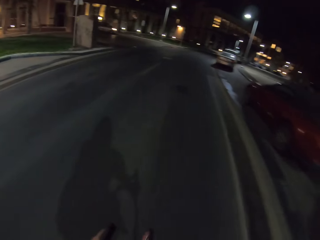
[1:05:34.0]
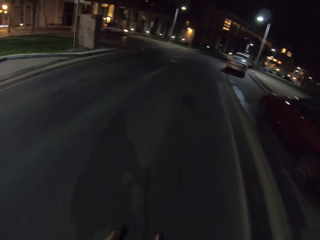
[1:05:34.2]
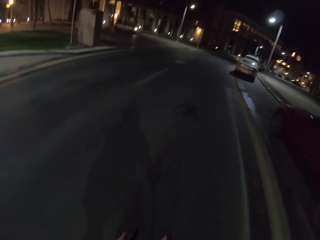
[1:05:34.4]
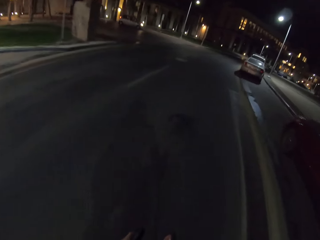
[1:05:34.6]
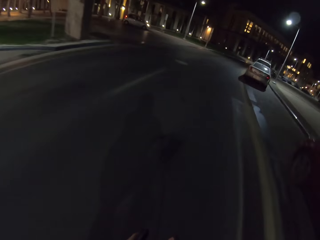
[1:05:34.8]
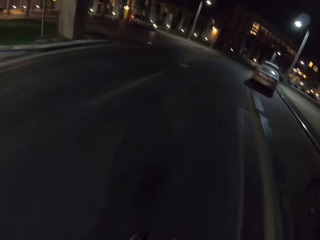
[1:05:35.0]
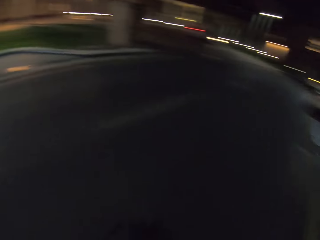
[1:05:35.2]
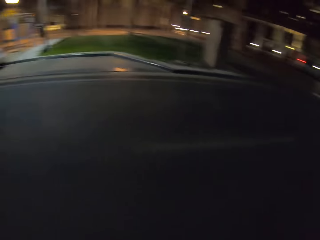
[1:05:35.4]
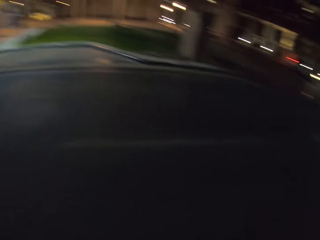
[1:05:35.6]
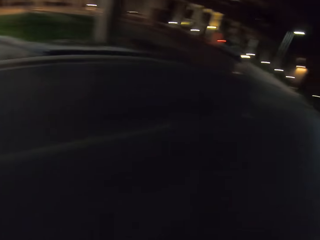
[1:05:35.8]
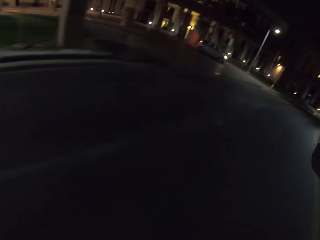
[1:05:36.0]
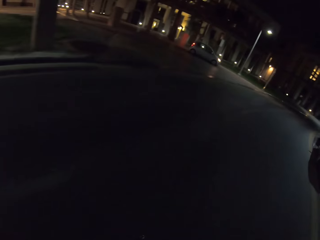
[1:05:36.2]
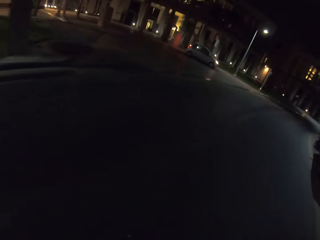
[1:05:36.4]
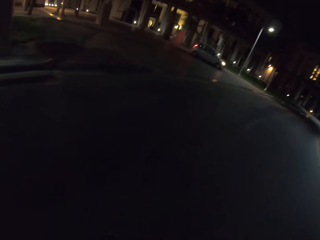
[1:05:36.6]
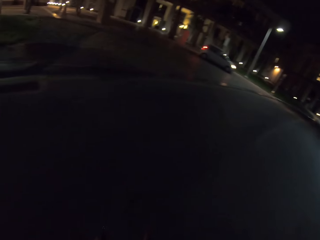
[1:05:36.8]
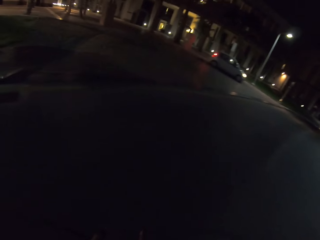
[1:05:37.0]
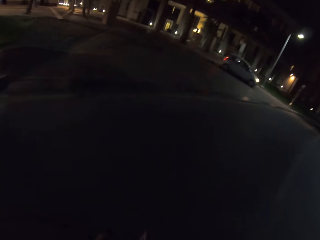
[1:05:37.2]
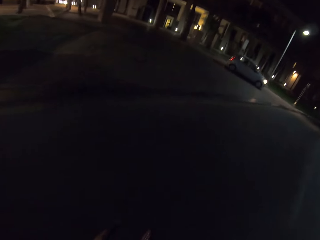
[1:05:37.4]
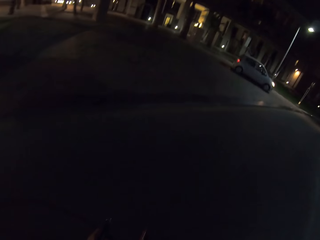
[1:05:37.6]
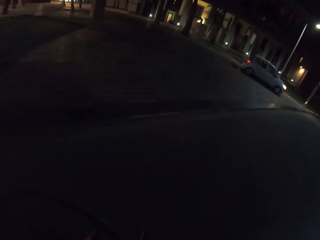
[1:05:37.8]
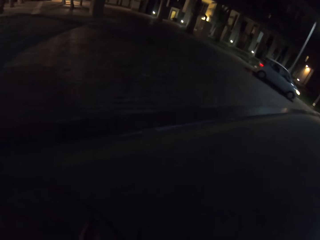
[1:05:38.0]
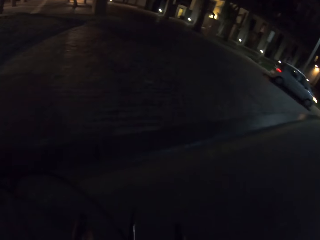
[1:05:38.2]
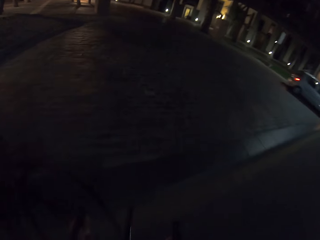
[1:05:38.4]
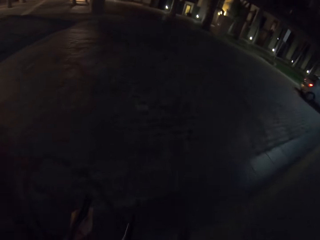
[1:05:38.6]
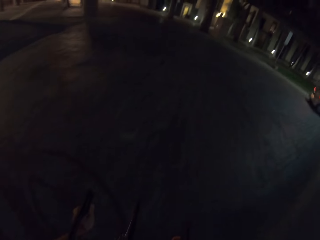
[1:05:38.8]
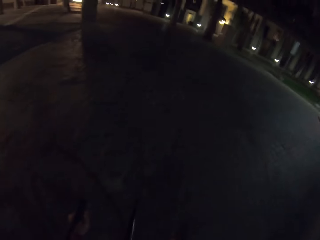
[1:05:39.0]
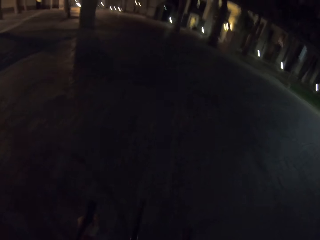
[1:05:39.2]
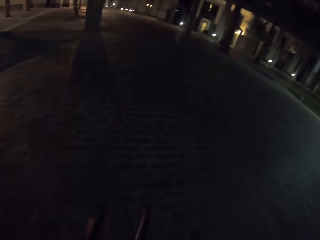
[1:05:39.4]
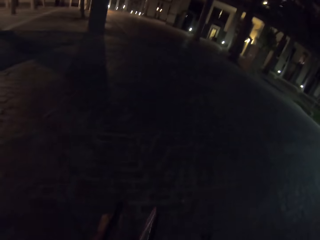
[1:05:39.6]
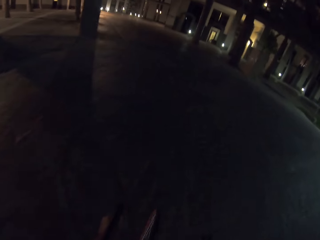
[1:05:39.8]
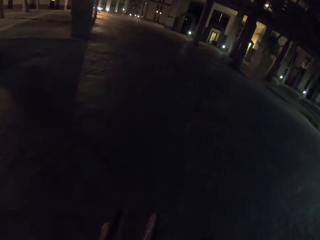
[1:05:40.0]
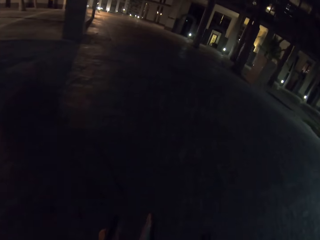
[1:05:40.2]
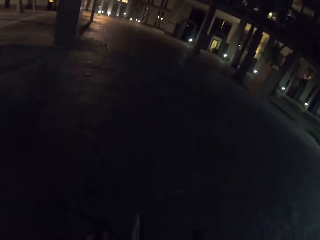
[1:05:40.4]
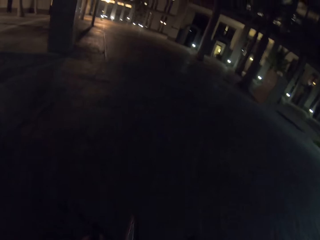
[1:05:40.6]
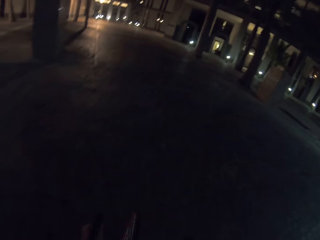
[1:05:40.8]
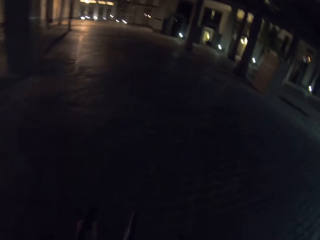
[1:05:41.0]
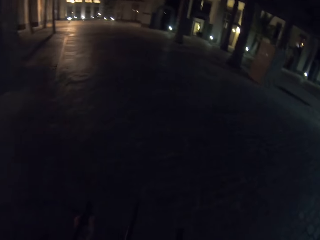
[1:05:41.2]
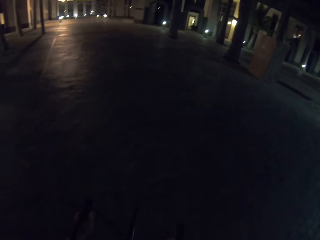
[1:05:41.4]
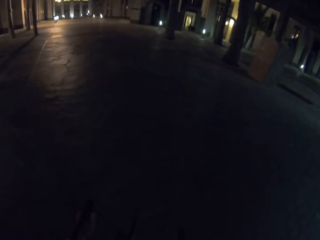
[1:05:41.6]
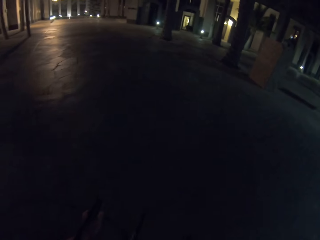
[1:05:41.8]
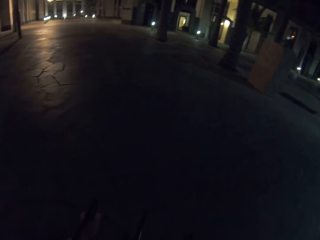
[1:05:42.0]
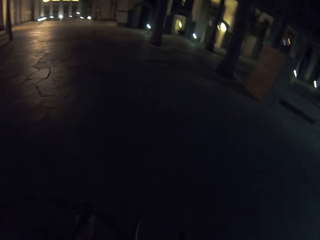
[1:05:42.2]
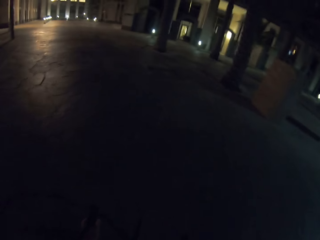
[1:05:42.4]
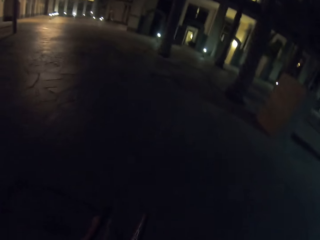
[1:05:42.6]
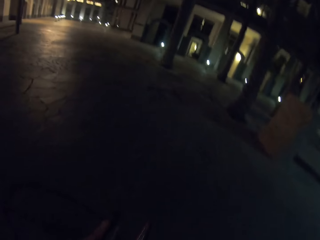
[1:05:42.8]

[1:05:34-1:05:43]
The camera wearer rides the bicycle and looks around. They ride the bicycle and turn left.

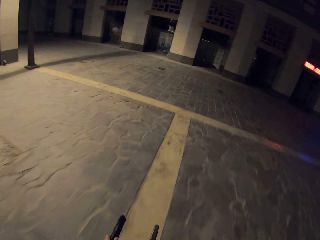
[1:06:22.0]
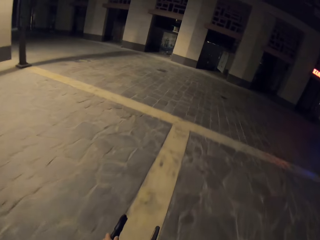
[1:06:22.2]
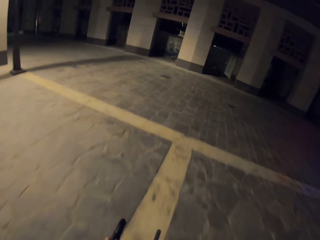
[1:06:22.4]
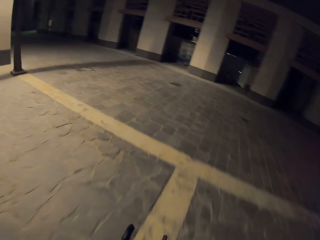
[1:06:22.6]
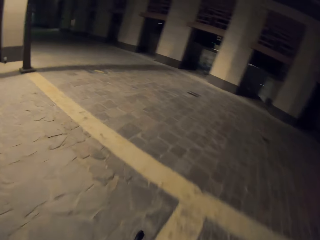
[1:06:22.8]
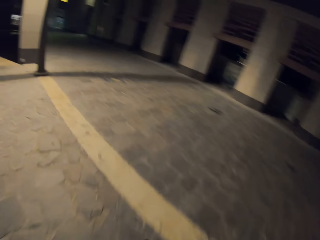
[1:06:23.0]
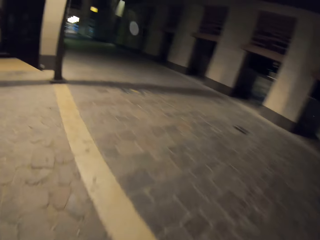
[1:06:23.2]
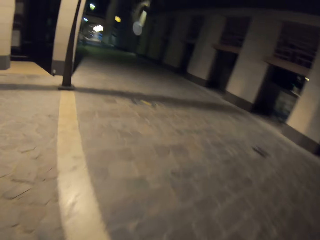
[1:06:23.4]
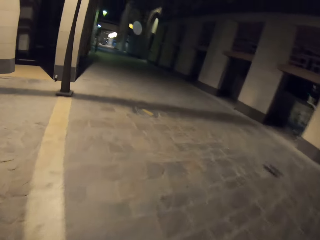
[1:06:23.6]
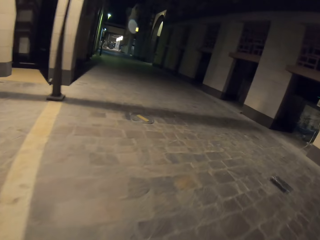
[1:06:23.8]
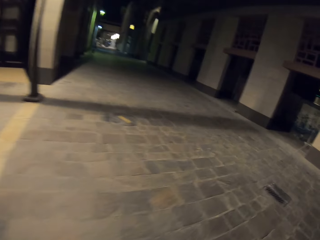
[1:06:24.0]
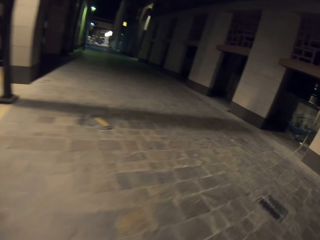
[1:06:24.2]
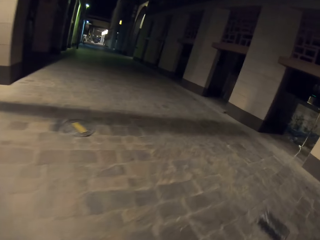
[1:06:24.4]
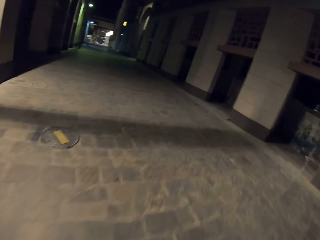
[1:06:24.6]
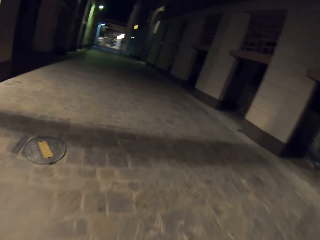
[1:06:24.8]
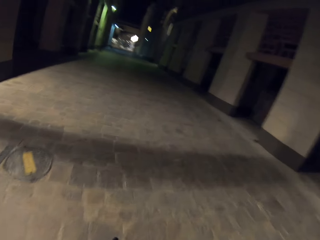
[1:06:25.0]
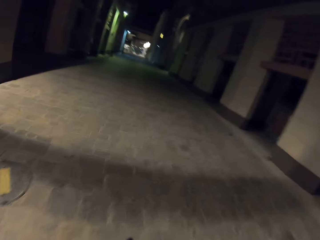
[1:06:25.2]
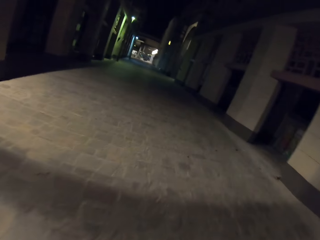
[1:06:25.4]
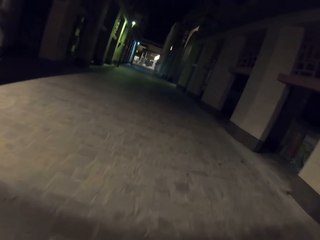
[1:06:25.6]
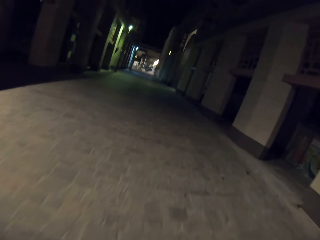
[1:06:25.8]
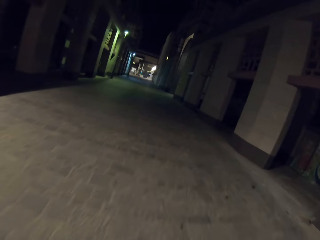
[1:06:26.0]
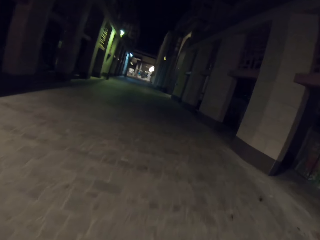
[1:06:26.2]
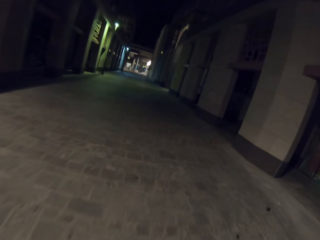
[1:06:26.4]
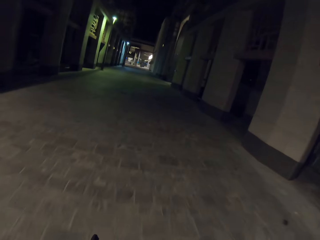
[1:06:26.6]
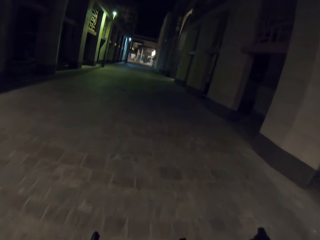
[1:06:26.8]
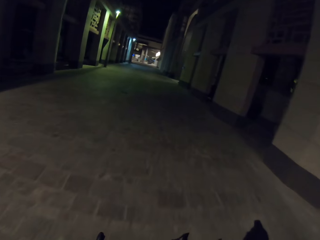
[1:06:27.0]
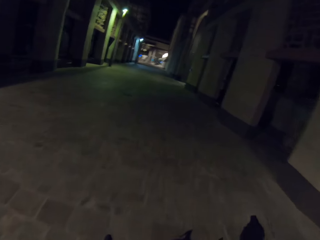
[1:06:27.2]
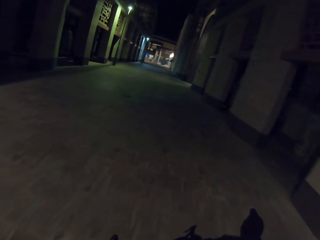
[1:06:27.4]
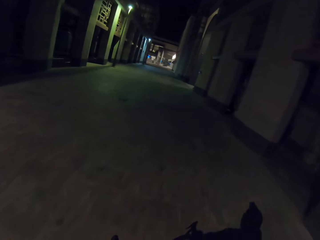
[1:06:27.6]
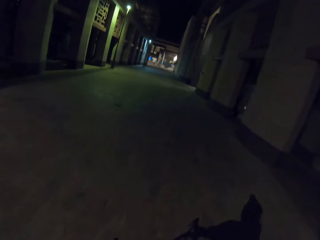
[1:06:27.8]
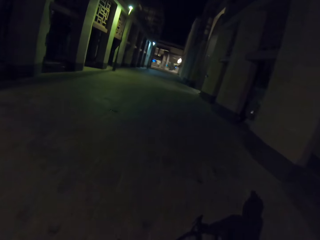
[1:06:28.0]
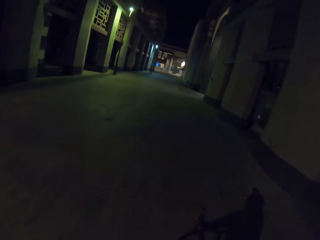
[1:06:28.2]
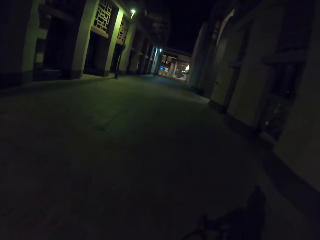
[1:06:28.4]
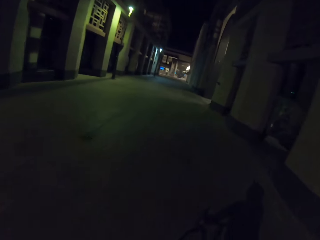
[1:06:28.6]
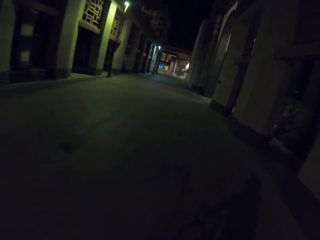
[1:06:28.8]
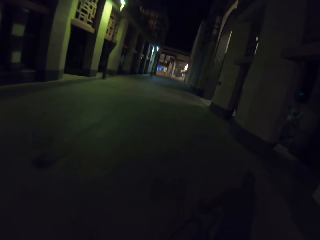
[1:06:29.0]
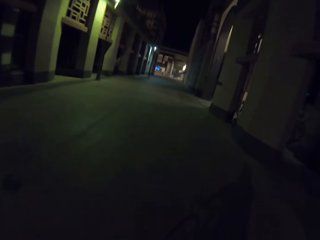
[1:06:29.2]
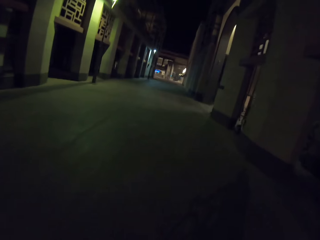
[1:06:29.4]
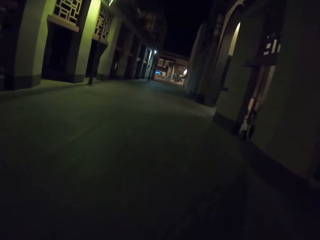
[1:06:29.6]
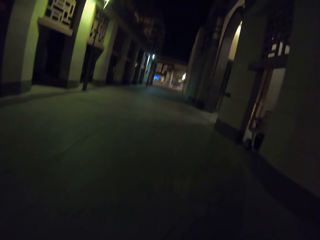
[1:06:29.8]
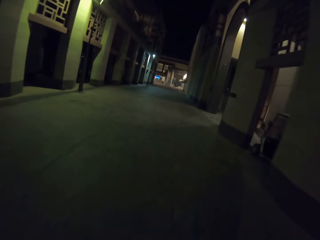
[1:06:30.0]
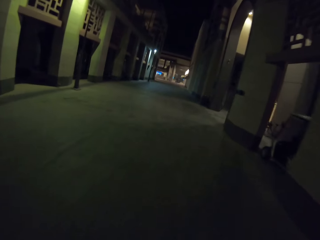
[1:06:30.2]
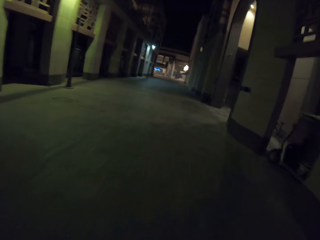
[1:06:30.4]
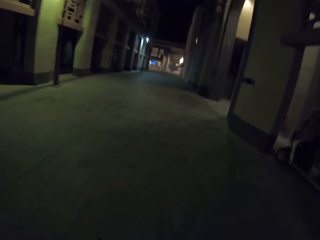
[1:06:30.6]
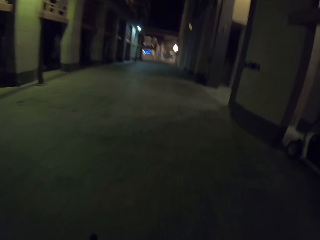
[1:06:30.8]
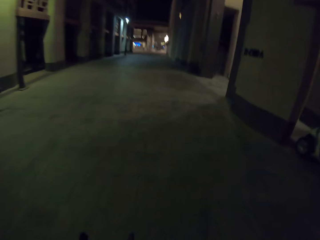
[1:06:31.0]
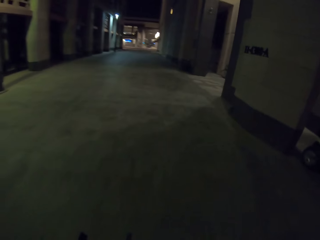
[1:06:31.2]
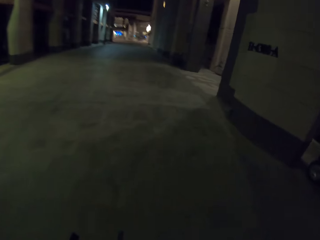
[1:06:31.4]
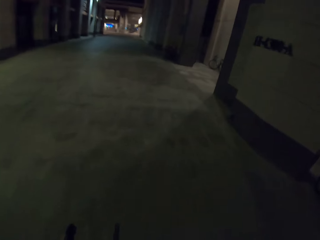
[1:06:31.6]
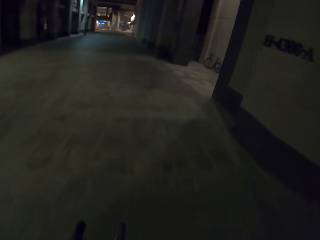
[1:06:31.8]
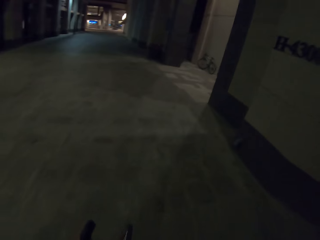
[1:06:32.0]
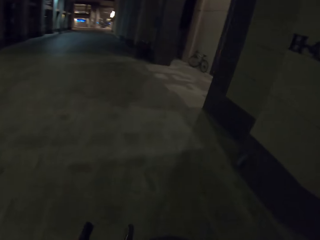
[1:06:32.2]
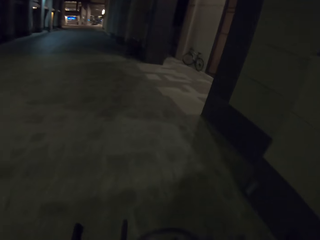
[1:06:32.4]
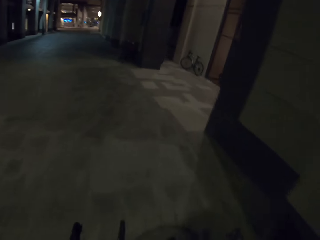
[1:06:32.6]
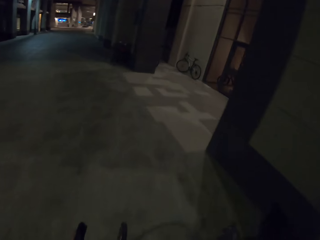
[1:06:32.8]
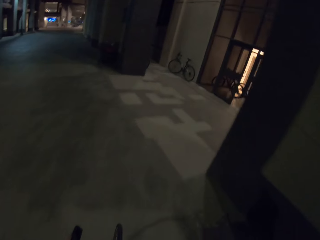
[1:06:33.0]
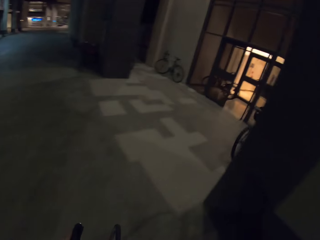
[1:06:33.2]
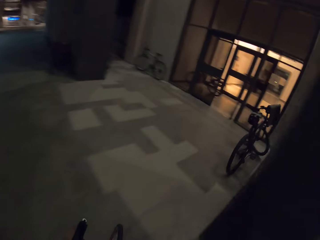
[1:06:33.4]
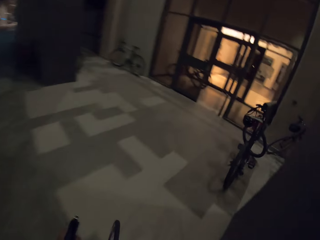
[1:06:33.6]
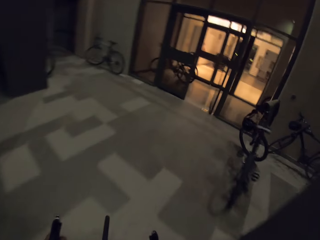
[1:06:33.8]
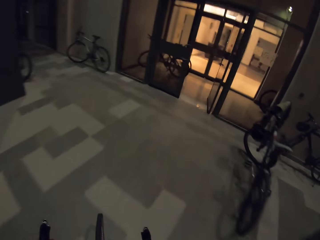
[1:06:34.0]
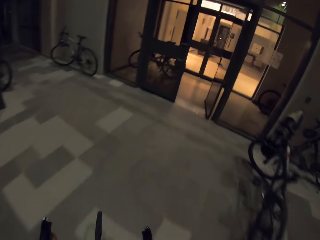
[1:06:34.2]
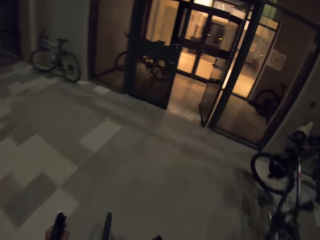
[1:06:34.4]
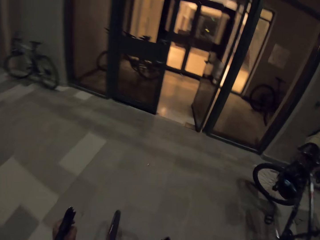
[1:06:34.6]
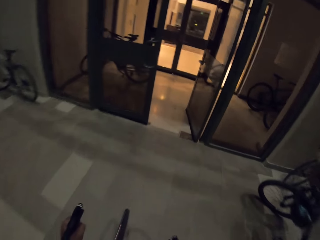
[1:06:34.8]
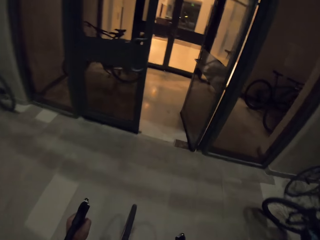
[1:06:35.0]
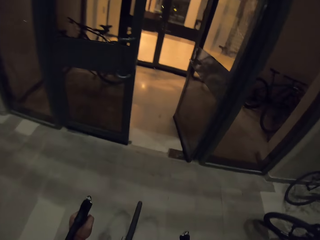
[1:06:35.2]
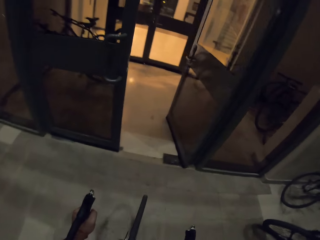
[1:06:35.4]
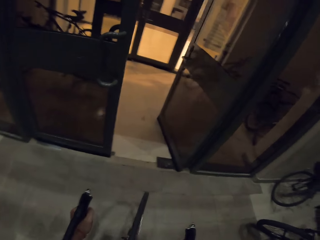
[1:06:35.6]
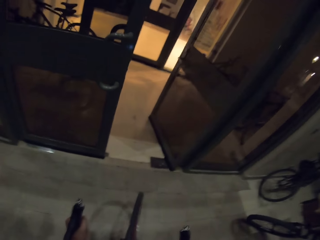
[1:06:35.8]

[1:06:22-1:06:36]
The camera wearer rides the bicycle and turns left.
